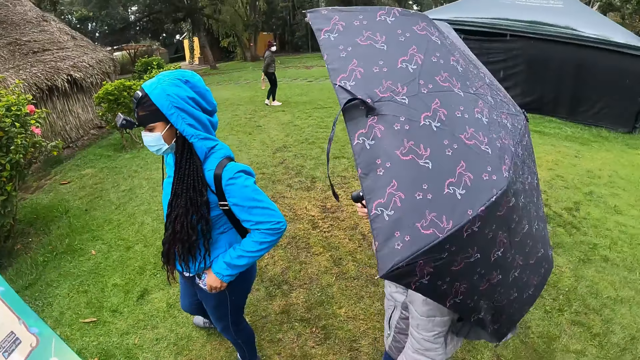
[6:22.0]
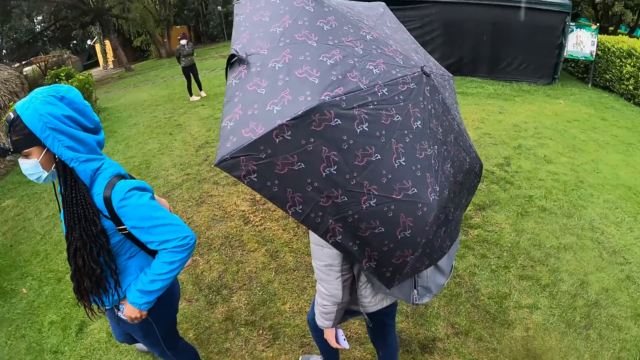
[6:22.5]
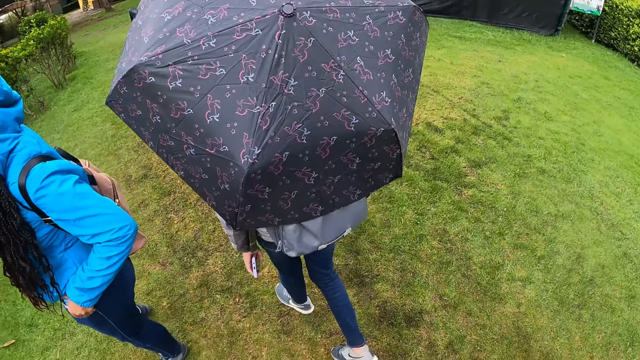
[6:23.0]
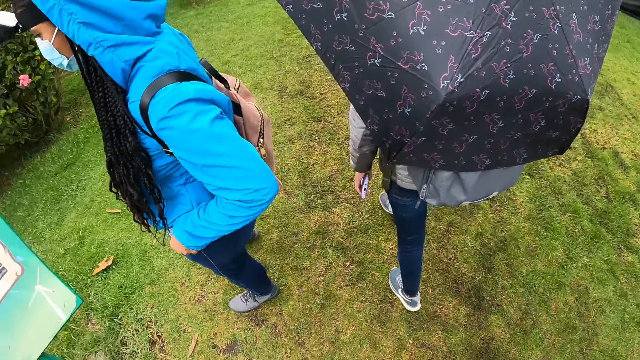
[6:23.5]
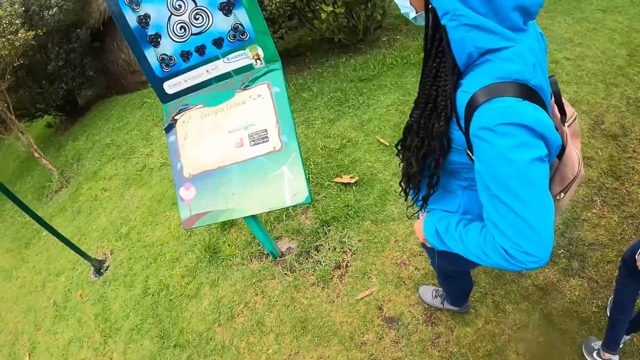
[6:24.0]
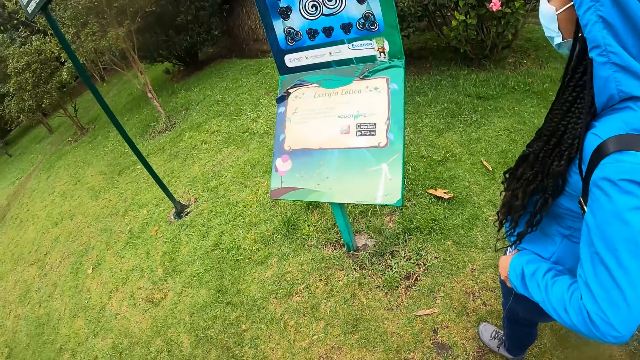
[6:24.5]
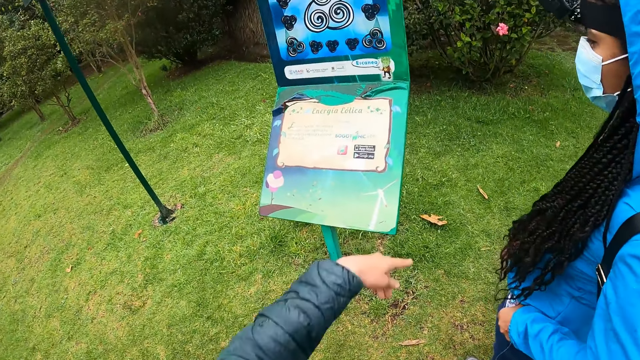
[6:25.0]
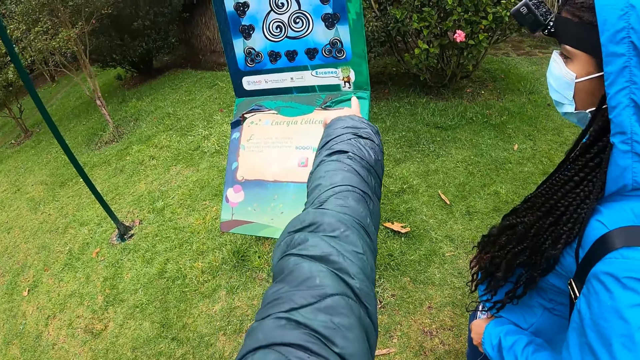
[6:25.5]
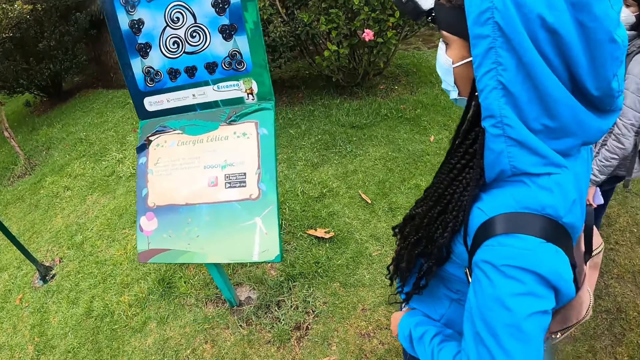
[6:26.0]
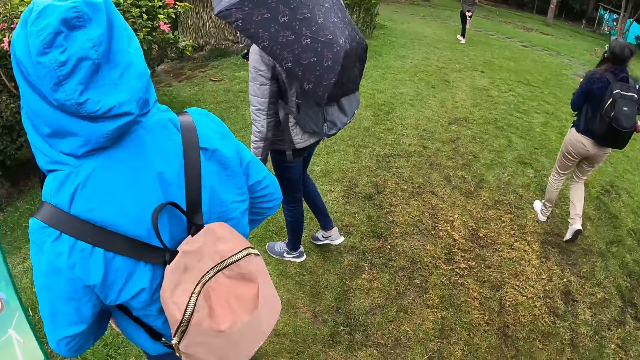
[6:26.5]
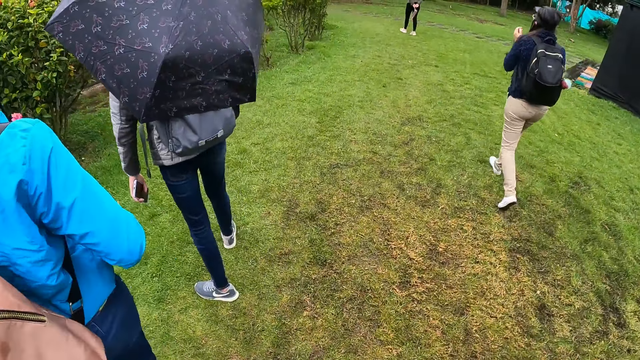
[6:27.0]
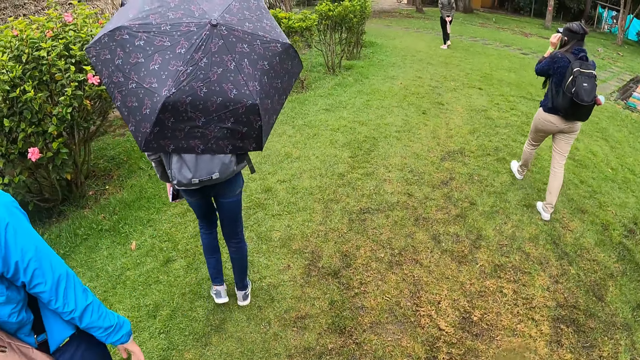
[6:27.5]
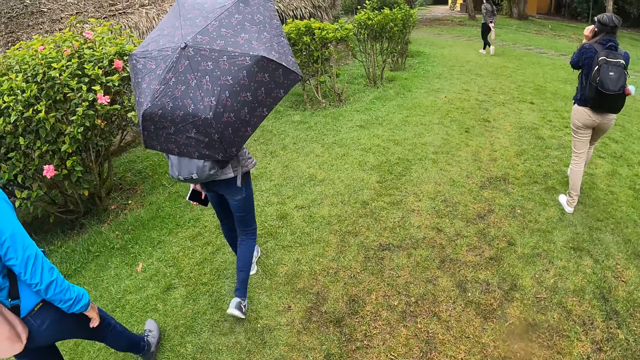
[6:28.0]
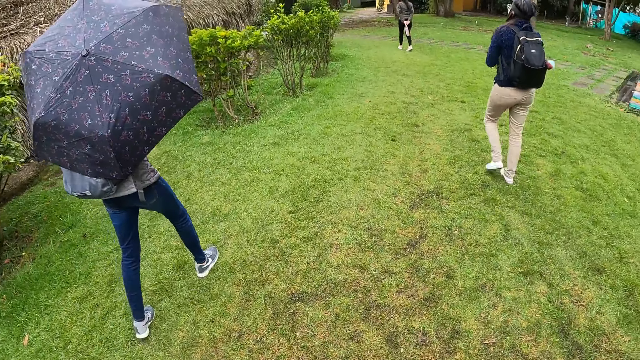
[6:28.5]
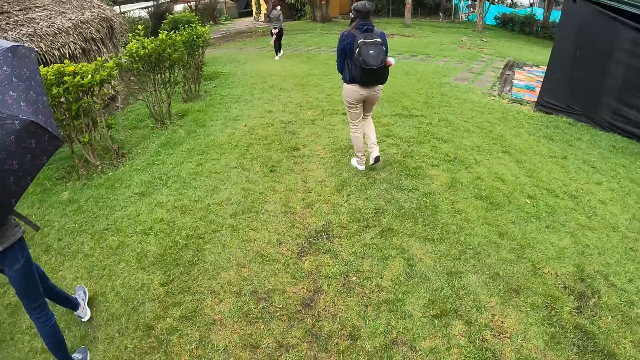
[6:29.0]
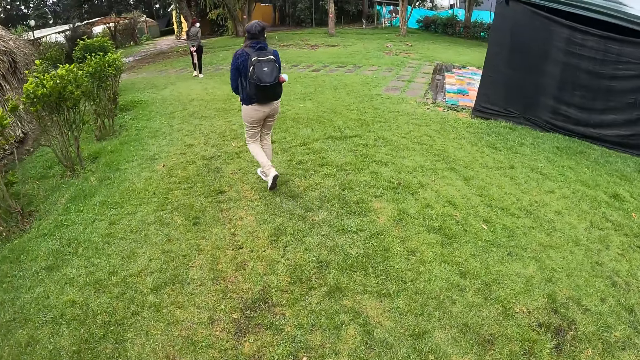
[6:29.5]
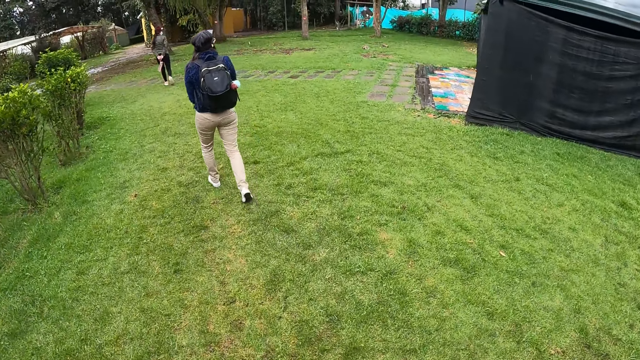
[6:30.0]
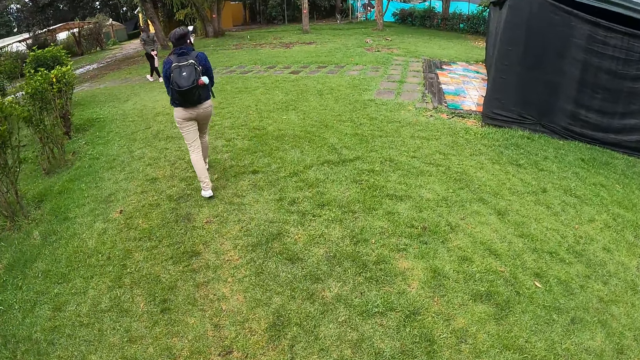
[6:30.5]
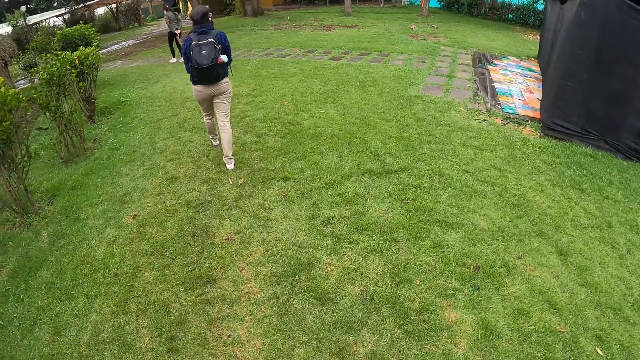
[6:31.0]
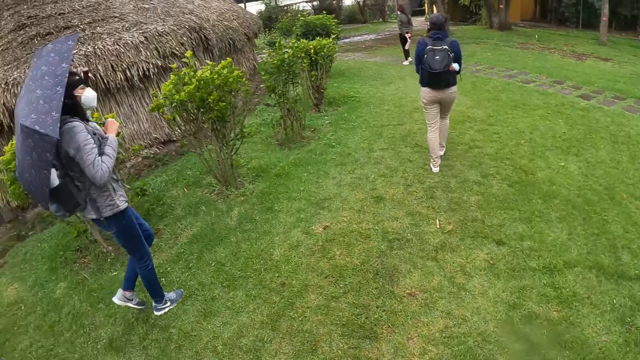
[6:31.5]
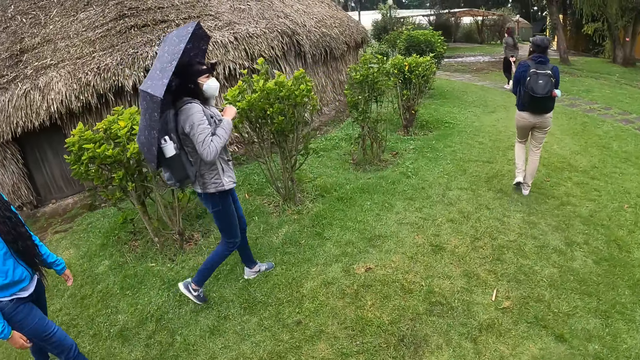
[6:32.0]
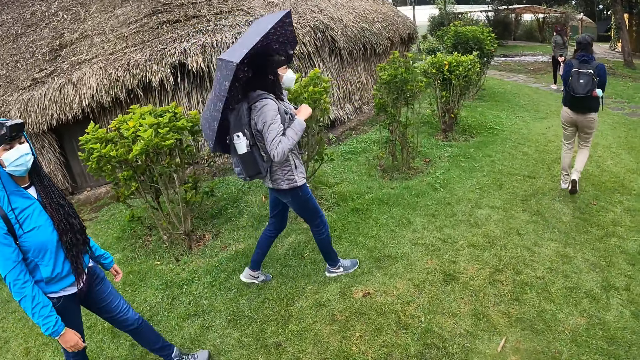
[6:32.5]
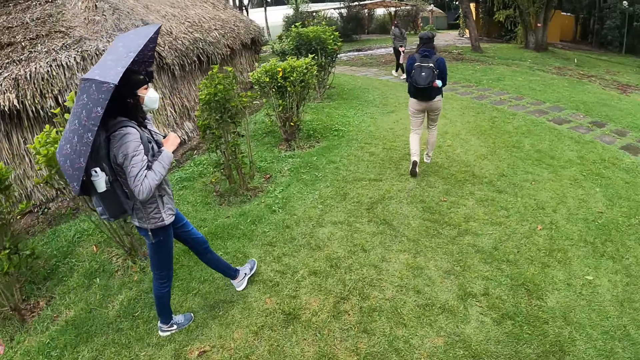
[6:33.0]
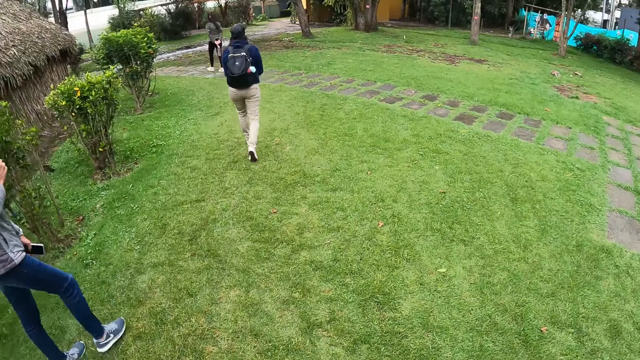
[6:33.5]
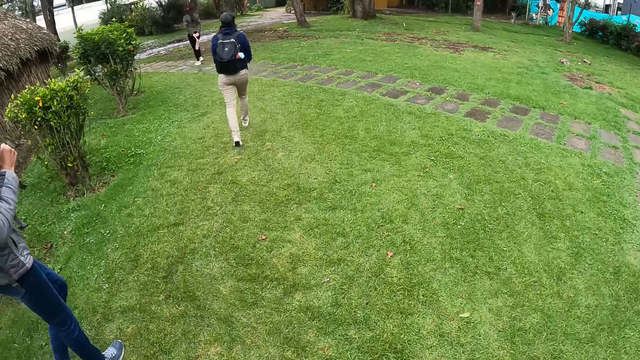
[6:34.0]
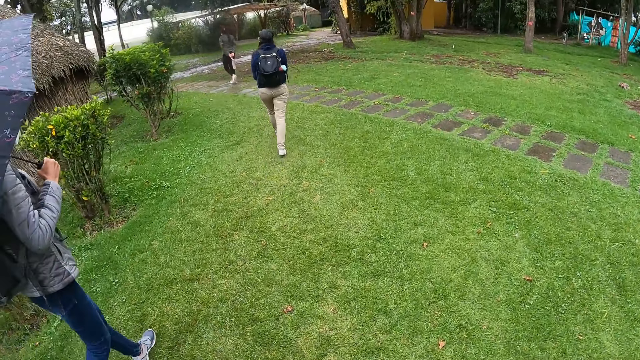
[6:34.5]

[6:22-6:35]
The camera wearer interacts with a woman. They point at the display board. They walk away from the display board with the women. They walk on the grass.

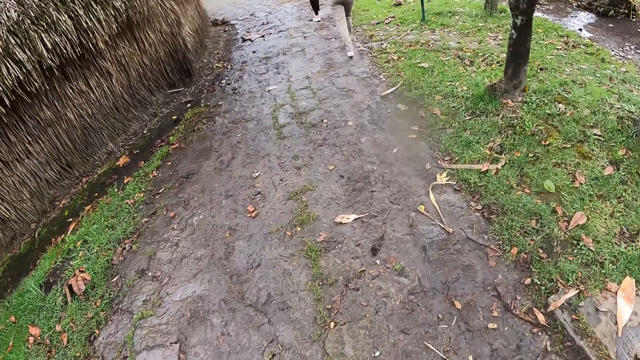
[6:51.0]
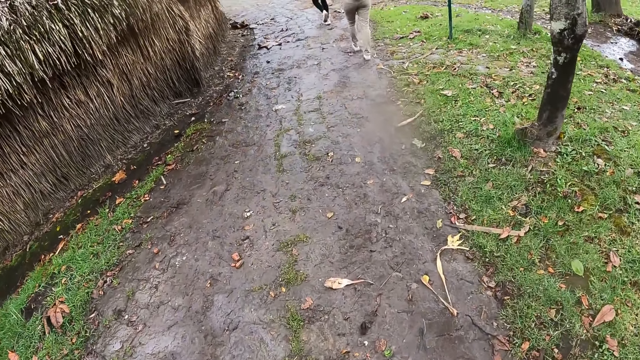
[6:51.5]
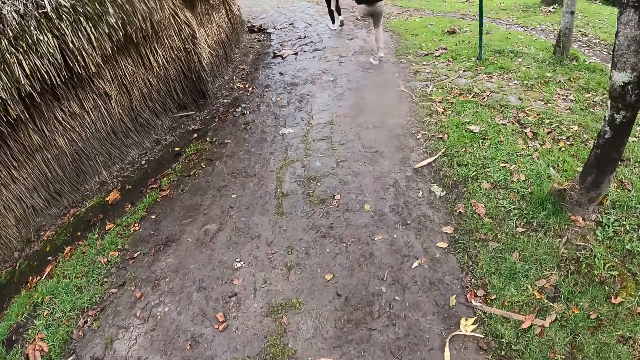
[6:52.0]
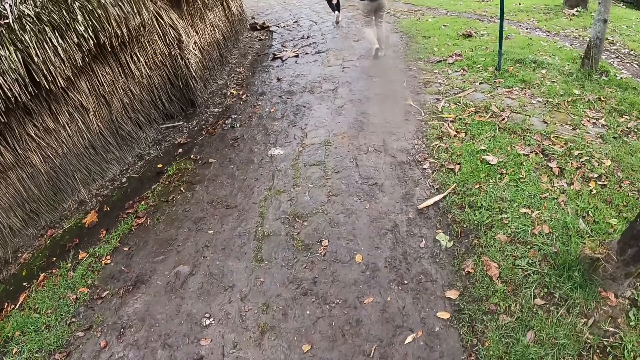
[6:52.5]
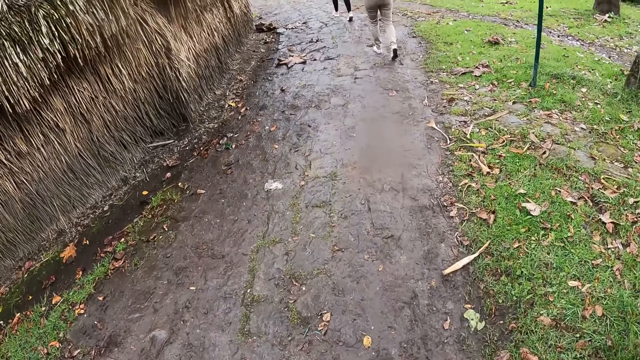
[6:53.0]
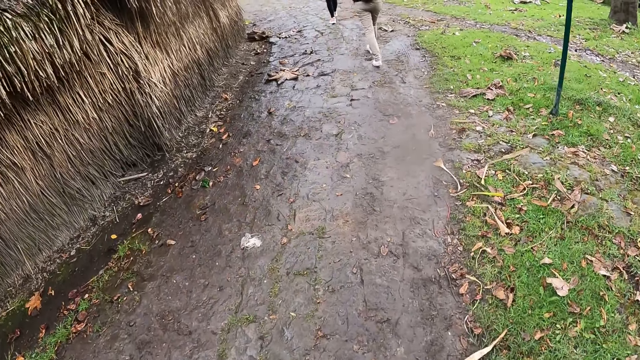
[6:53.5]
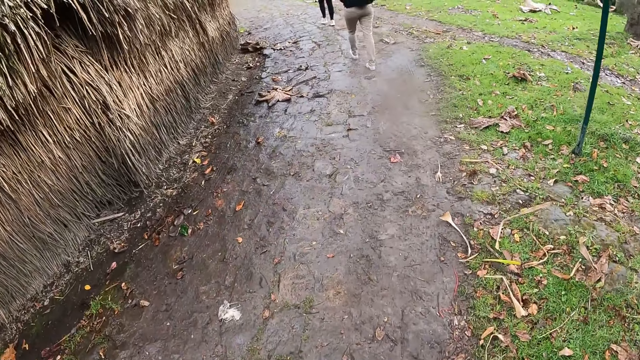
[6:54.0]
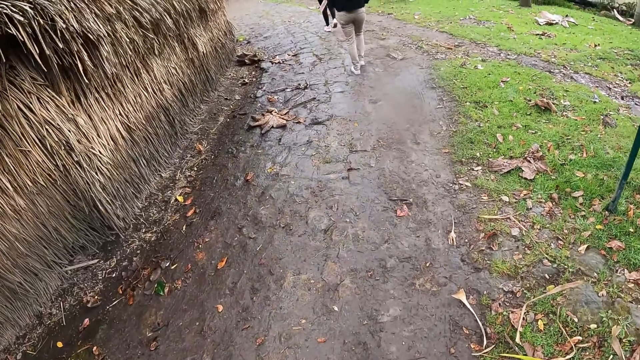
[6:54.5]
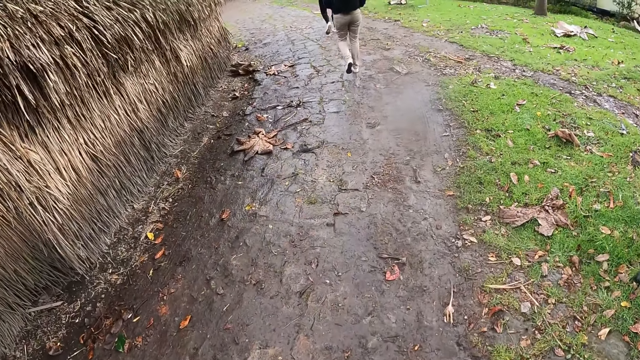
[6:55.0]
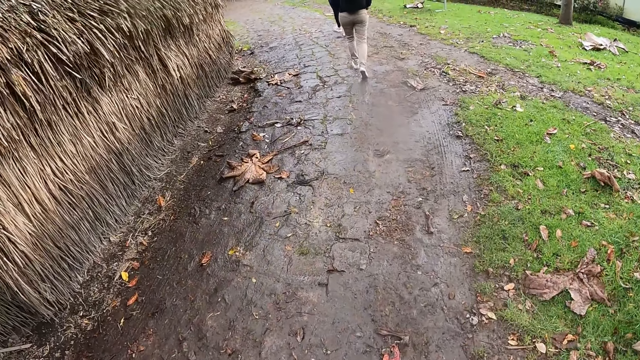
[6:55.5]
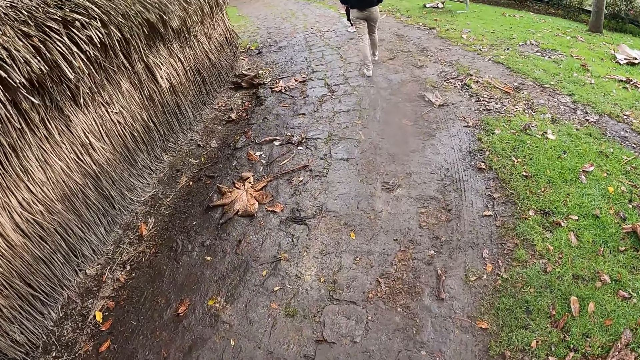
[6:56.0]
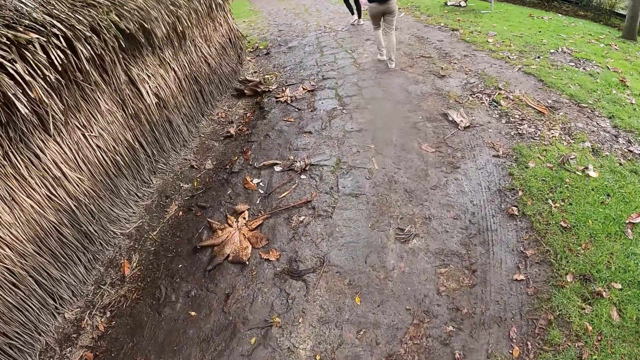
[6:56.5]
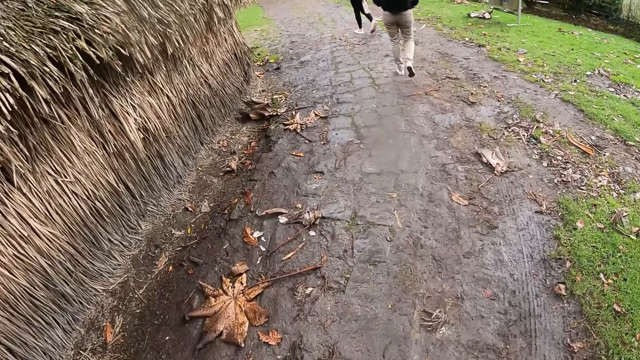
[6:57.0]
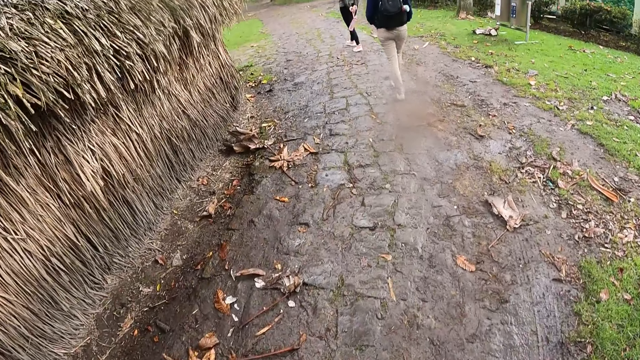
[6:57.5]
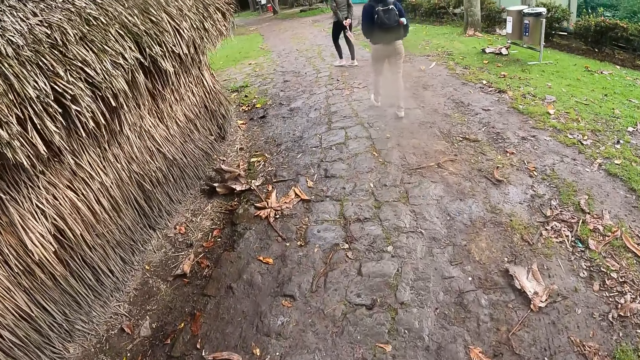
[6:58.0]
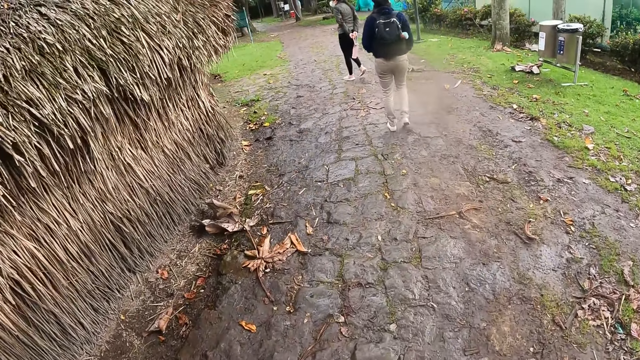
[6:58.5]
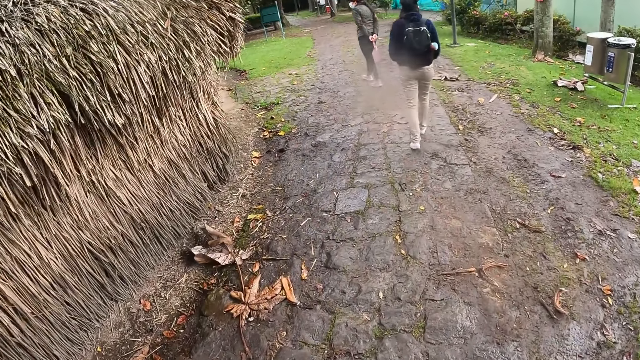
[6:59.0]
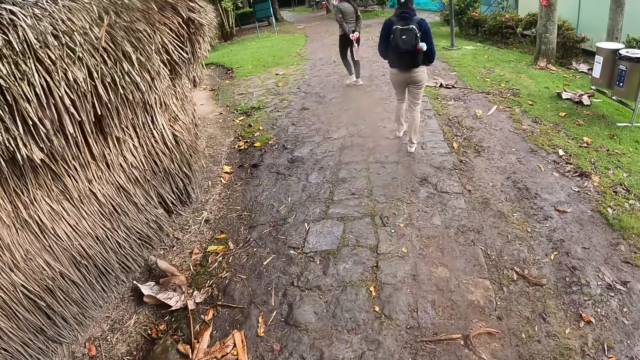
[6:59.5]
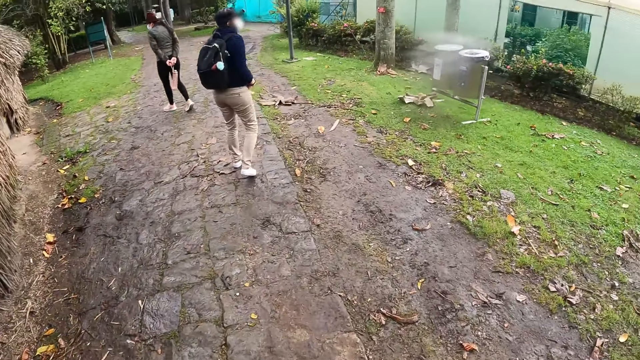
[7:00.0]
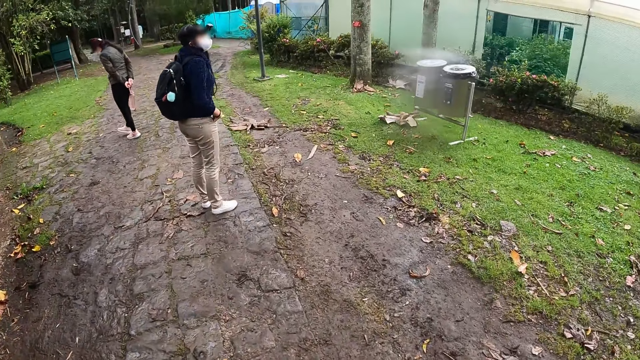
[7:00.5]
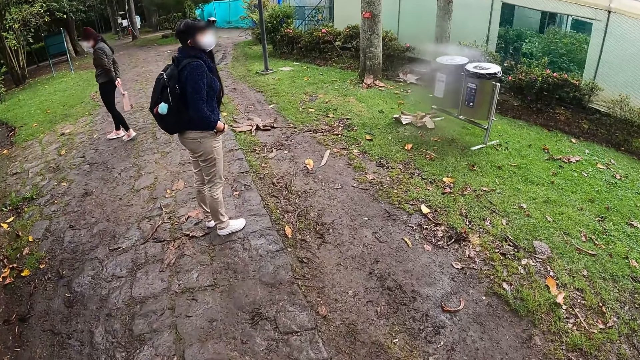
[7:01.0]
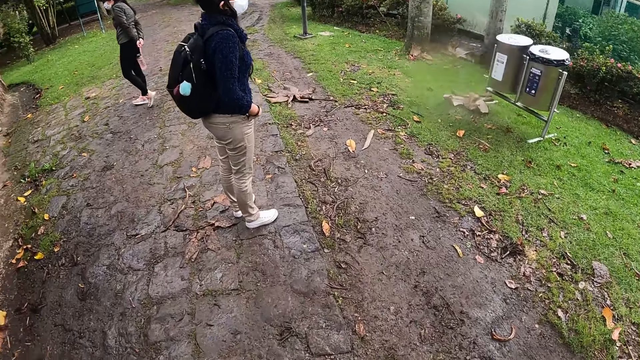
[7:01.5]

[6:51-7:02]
The camera wearer walks on the footpath. A woman stops by a pair of precipitation tanks.
